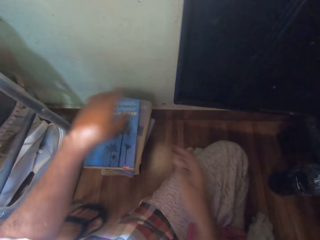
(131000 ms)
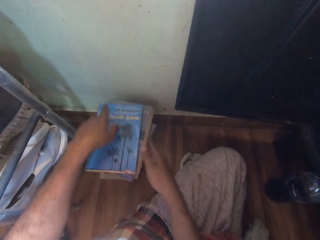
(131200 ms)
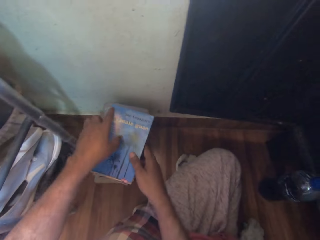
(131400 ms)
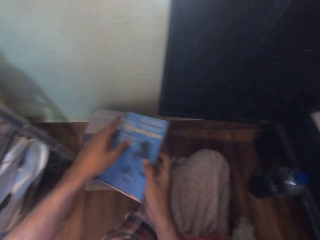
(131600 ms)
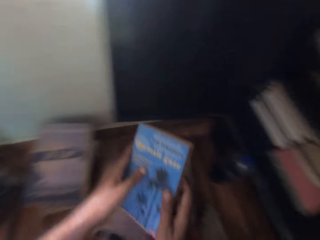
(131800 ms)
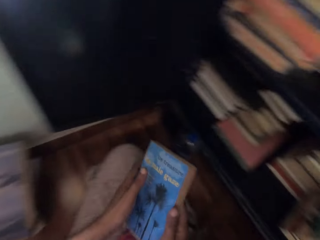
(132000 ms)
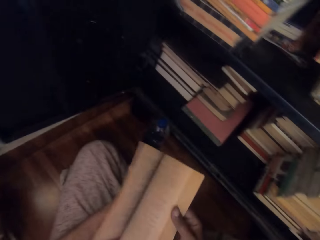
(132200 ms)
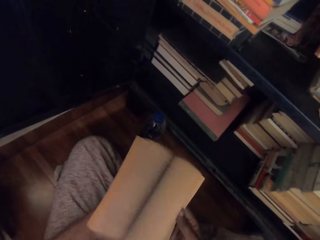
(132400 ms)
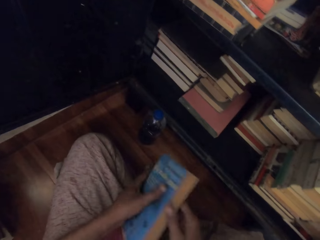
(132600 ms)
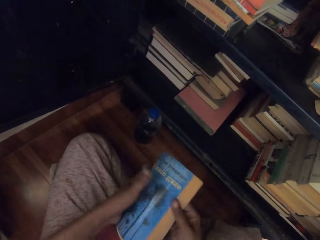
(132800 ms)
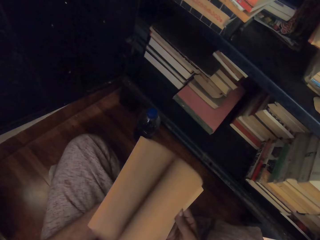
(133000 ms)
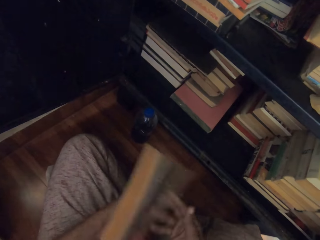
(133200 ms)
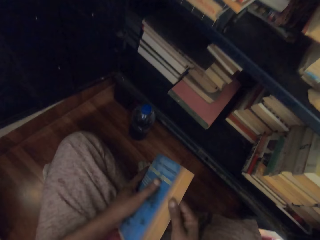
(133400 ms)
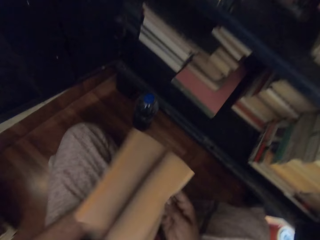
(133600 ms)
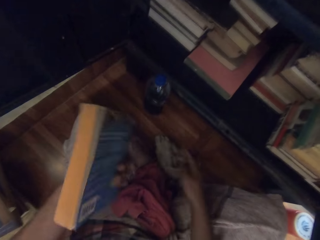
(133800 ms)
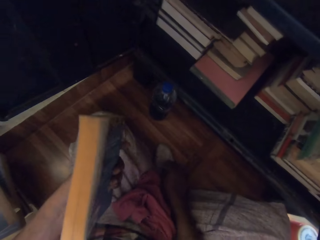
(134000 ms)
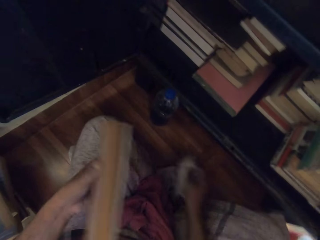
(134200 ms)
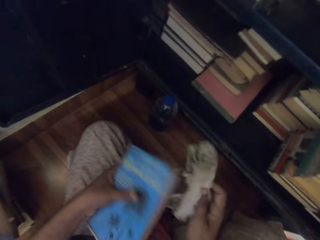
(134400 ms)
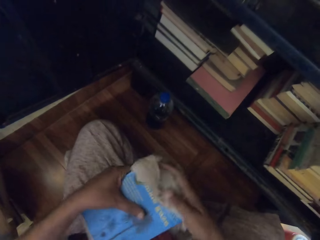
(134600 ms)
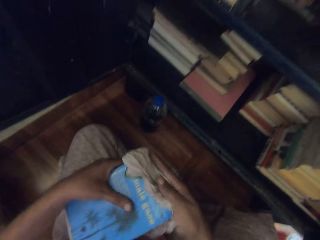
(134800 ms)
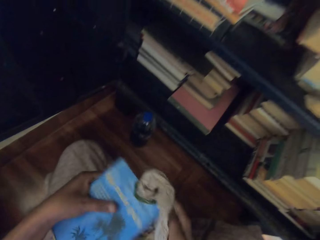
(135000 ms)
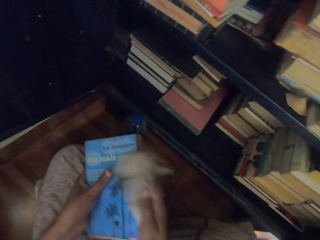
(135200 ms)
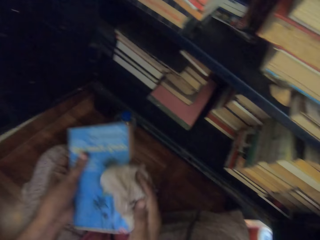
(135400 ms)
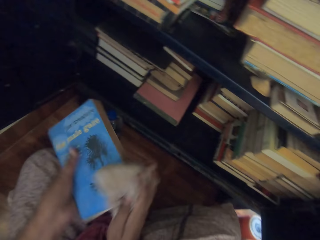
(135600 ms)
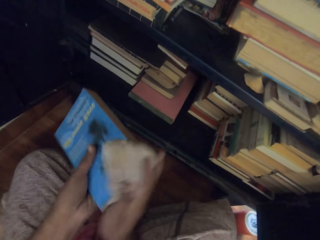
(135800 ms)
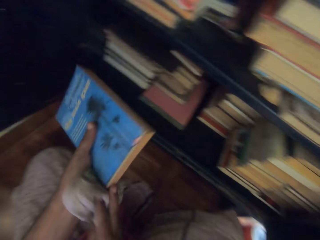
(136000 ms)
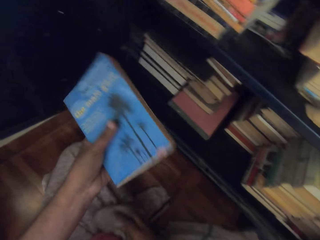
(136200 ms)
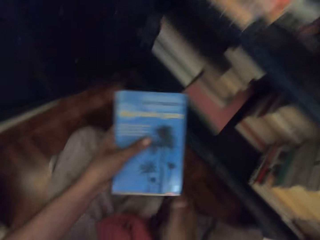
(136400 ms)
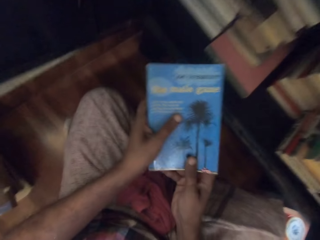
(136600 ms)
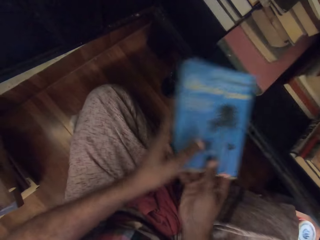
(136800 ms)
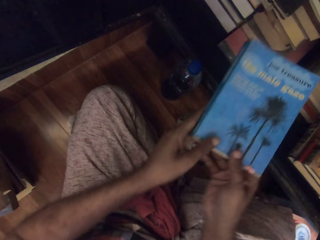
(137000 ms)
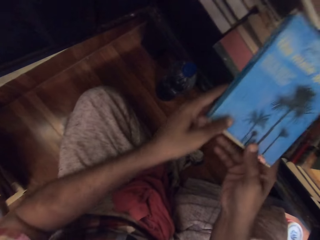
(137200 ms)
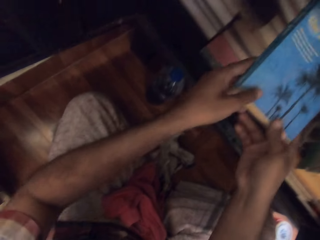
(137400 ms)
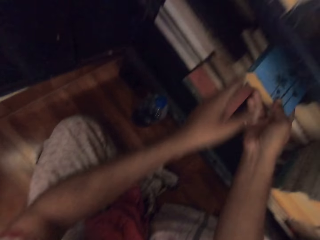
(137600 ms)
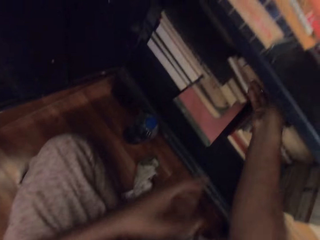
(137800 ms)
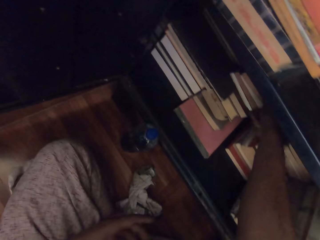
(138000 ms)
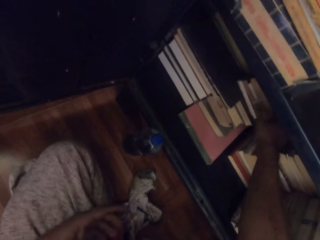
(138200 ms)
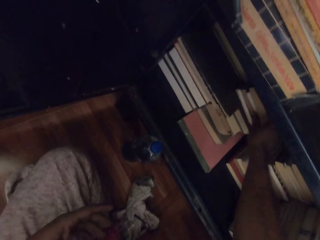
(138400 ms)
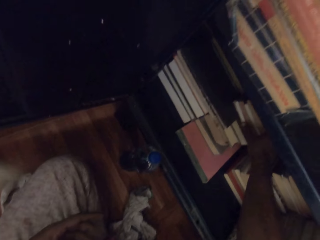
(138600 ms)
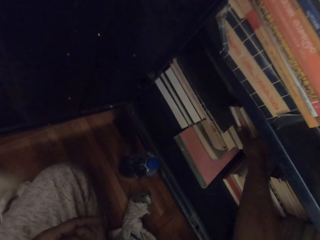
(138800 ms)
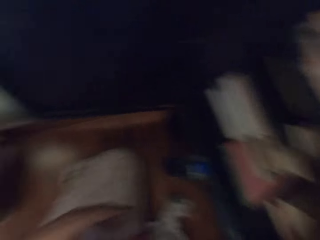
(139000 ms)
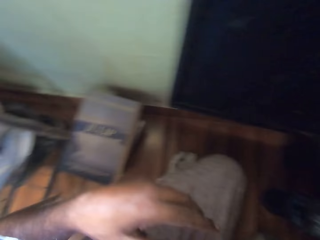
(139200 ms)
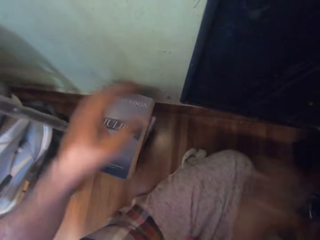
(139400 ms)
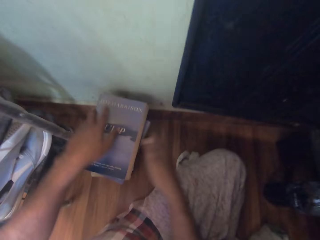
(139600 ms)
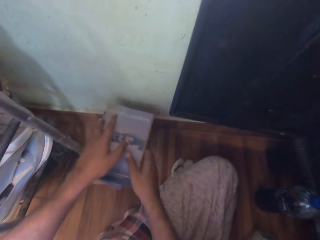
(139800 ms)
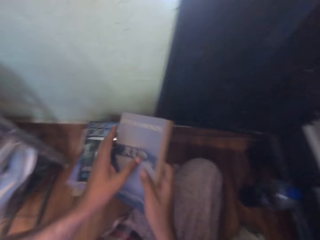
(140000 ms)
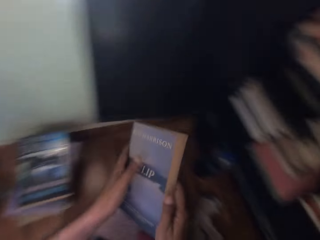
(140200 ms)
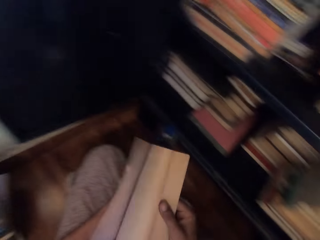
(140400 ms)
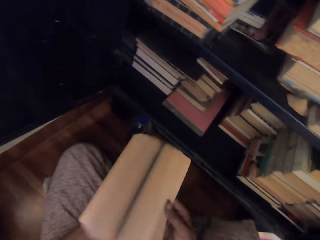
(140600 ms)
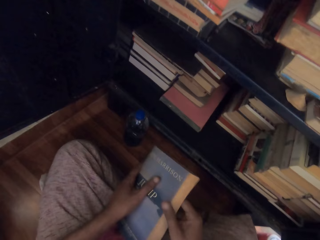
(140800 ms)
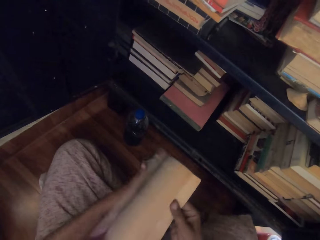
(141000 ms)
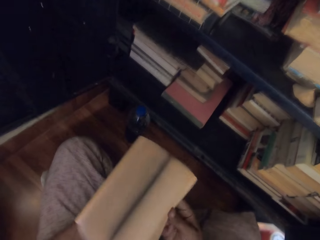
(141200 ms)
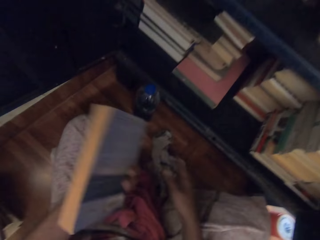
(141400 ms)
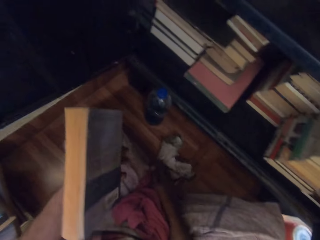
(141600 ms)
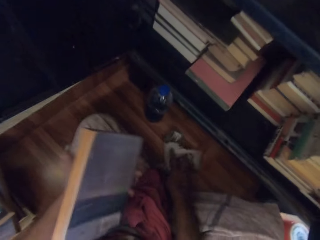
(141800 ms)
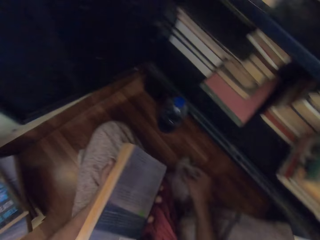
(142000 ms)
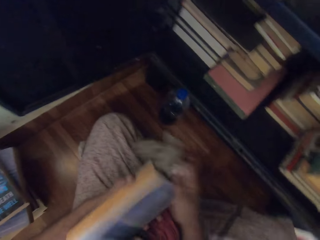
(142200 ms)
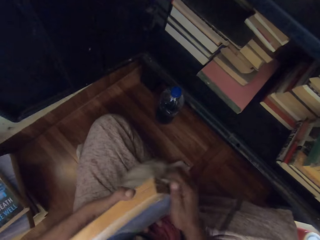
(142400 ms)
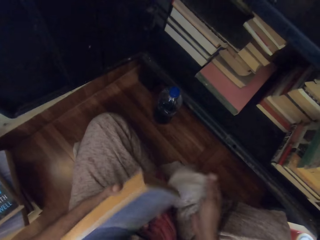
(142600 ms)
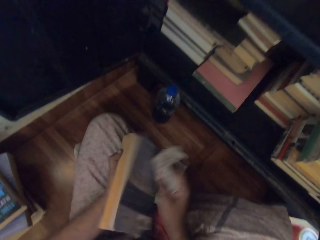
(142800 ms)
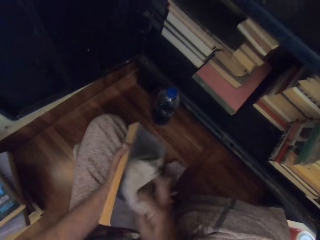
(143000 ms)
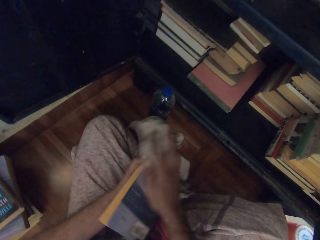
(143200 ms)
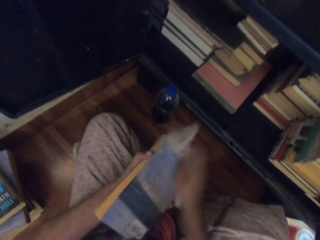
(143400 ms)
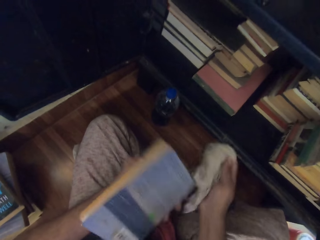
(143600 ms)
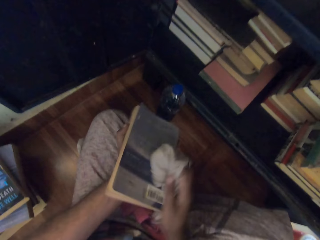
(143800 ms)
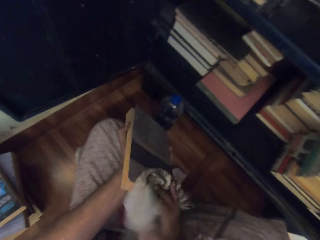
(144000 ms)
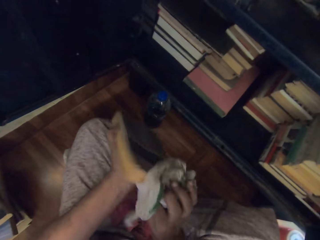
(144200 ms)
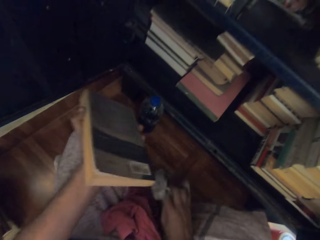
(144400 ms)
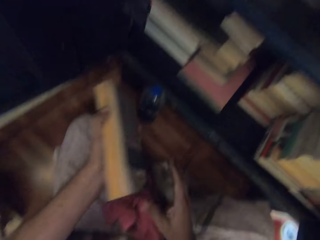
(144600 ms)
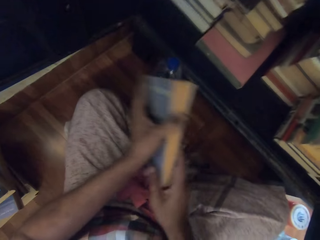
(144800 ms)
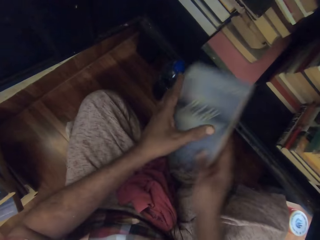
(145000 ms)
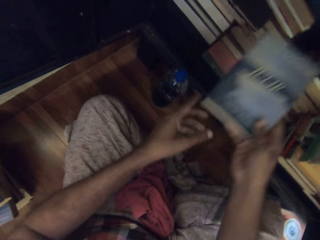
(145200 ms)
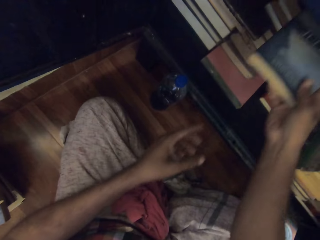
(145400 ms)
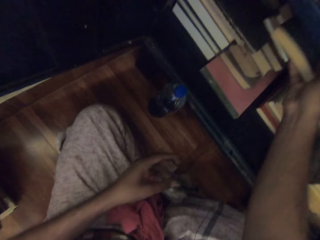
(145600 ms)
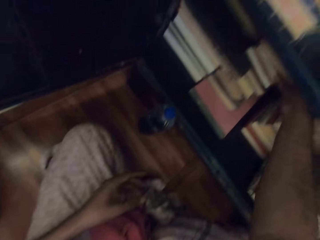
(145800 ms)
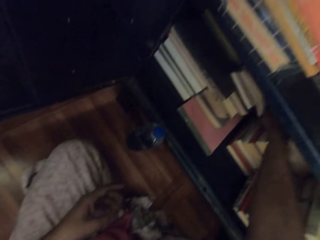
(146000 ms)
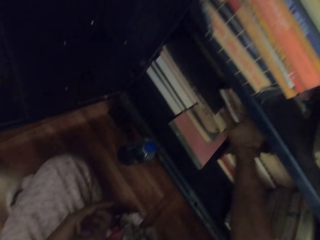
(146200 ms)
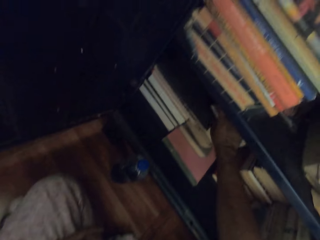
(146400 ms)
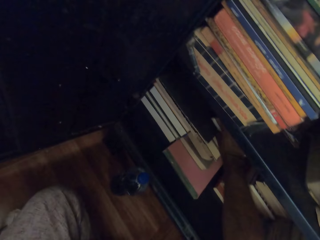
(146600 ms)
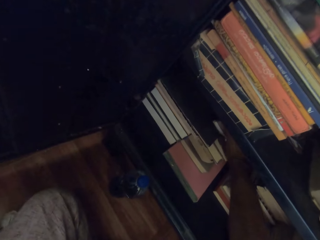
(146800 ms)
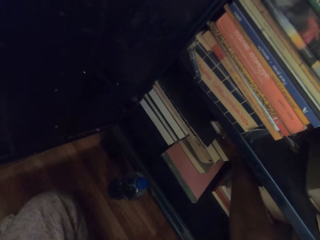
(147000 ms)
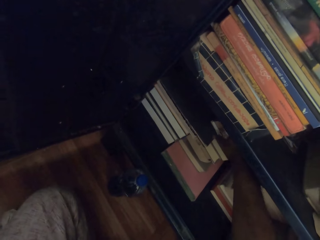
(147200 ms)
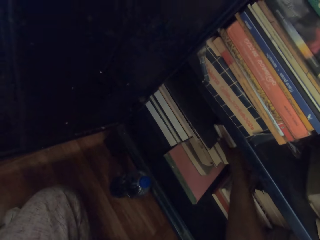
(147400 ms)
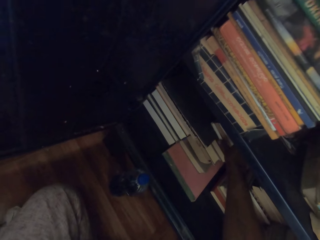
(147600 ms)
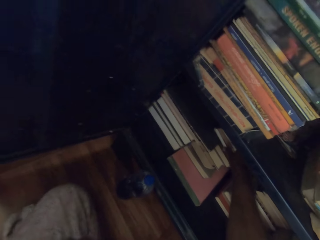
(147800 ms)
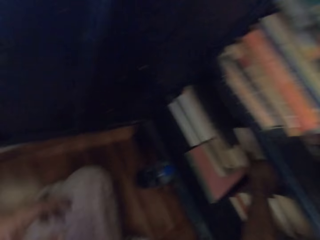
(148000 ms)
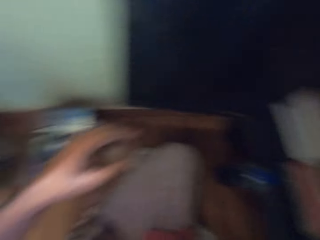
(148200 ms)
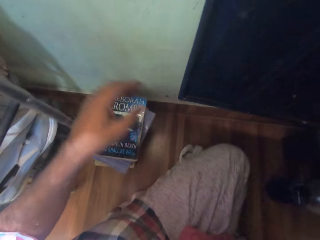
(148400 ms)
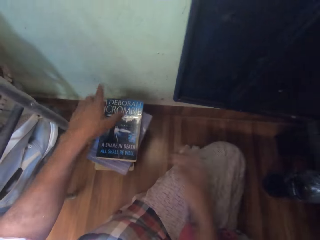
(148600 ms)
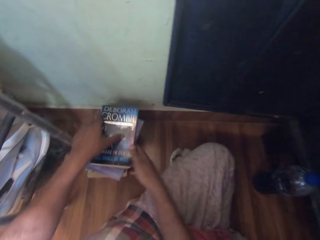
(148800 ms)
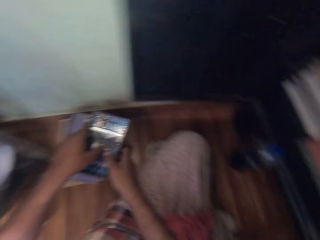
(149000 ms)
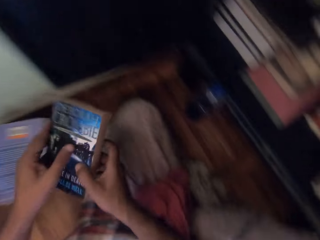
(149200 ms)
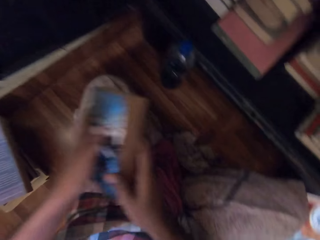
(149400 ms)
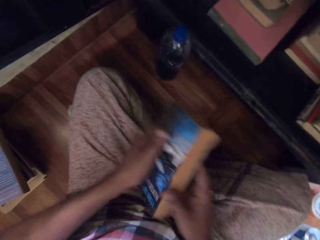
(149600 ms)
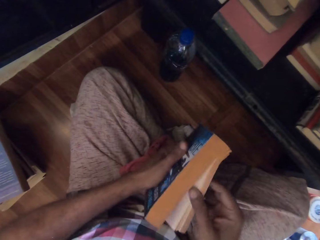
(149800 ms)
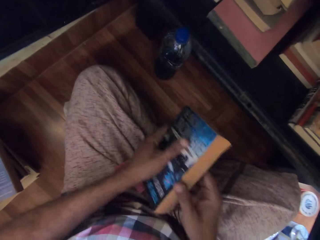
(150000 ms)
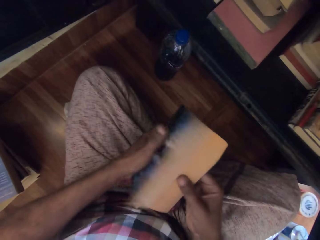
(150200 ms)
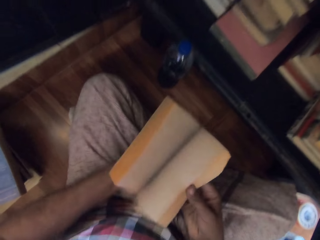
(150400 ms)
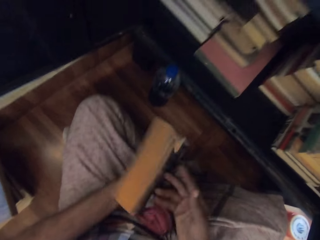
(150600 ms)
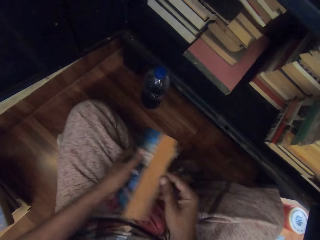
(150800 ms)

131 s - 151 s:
The camera wearer picks a book from the pile of books on the floor with his hands. He flips the pages of the book in his left hand with his right hand. He opens the book. He picks up the rag on the floor with his right hand. He cleans the book in his left hand with the rag in his right hand. He drops the rag in his right hand on the floor. He places the book in his left hand inside the cabinet with his right hand. He picks a book from the pile of books on the floor with his hands. He flips the pages of the book in his left hand with his right hand. He opens the book. He picks up the rag on the floor with his right hand. He cleans the book in his left hand with the rag in his right hand. He drops the rag in his right hand on the floor. He places the book in his left hand inside the cabinet with his right hand. He picks a book from the pile of books on the floor with his hands. He flips the pages of the book in his left hand with his right hand. He opens the book.
